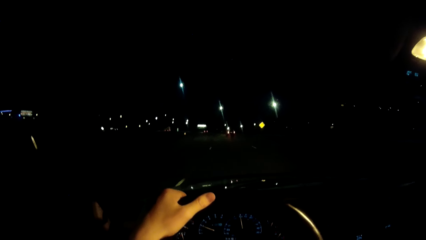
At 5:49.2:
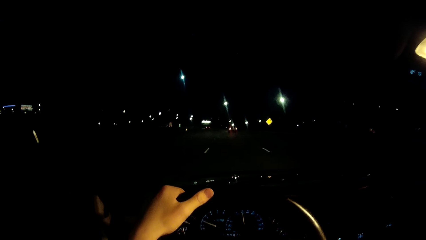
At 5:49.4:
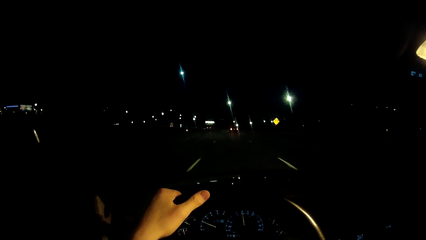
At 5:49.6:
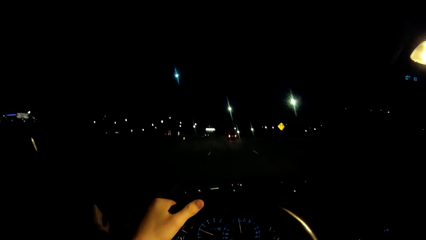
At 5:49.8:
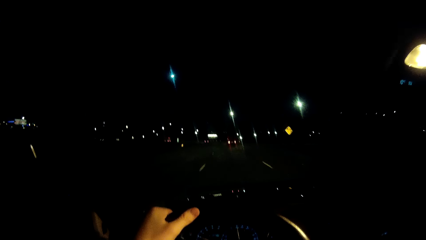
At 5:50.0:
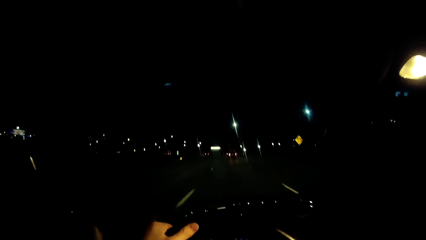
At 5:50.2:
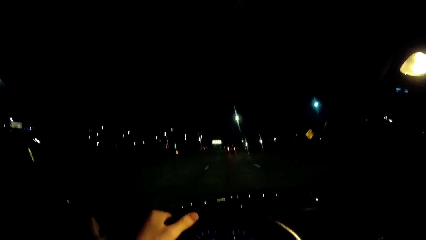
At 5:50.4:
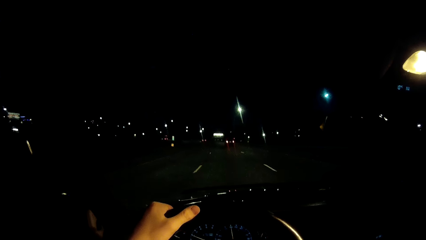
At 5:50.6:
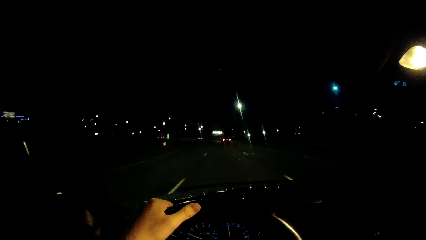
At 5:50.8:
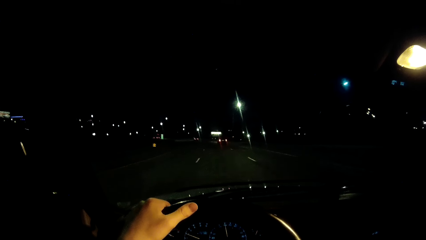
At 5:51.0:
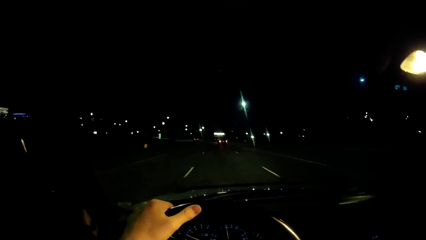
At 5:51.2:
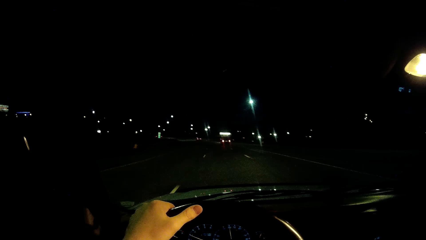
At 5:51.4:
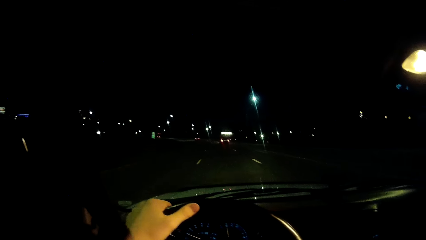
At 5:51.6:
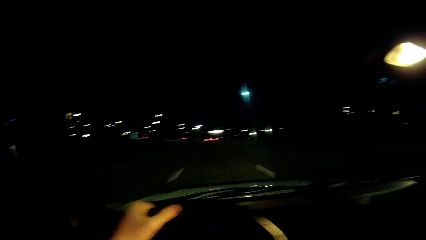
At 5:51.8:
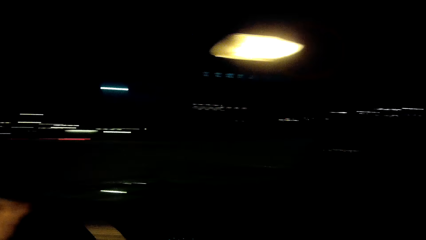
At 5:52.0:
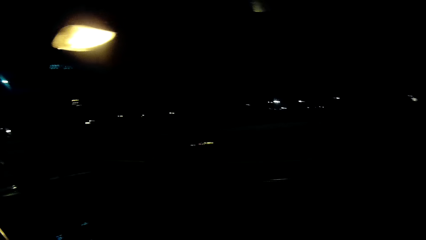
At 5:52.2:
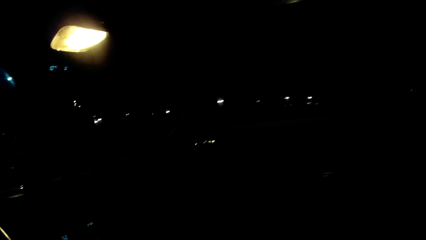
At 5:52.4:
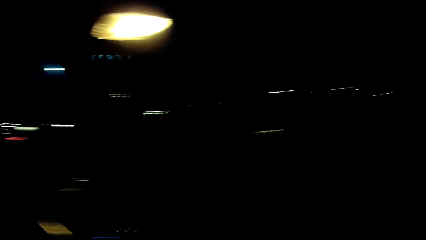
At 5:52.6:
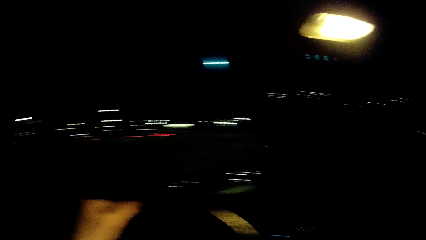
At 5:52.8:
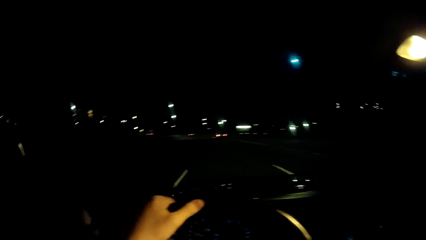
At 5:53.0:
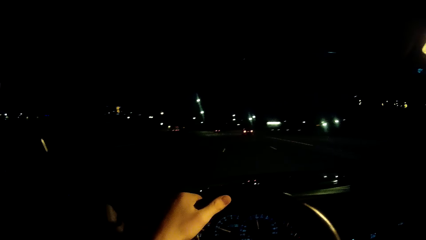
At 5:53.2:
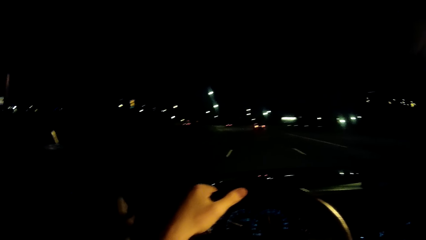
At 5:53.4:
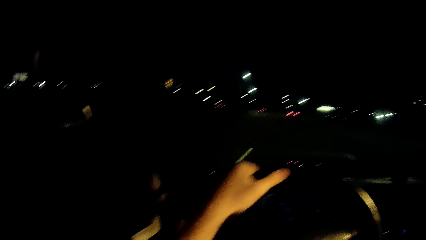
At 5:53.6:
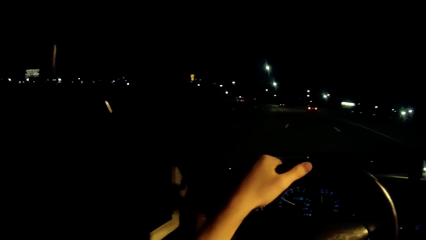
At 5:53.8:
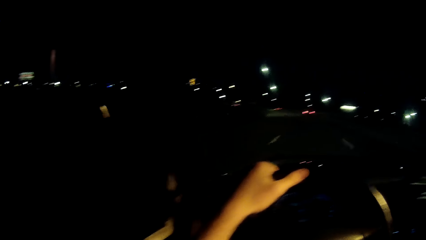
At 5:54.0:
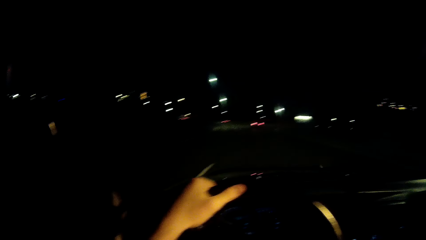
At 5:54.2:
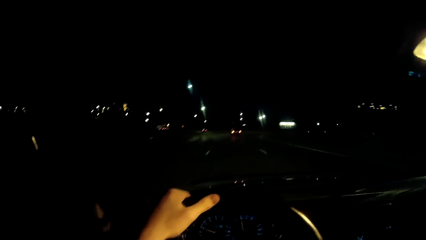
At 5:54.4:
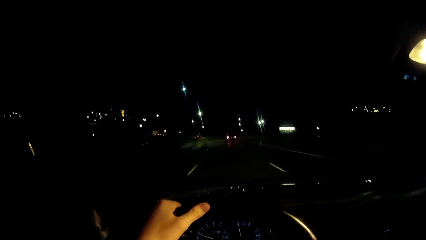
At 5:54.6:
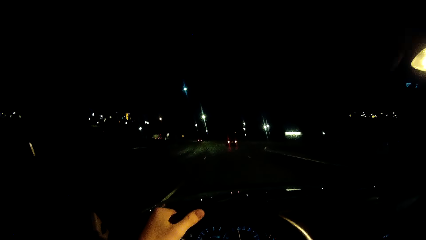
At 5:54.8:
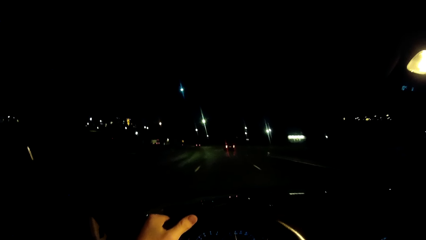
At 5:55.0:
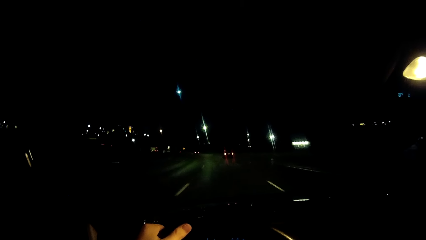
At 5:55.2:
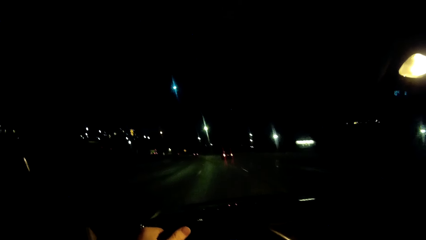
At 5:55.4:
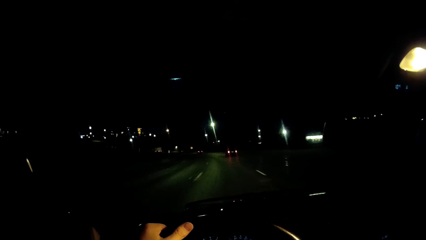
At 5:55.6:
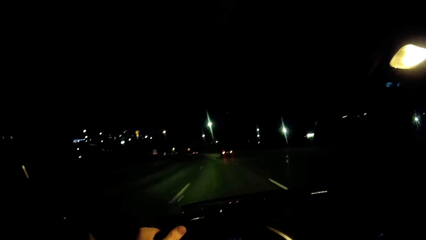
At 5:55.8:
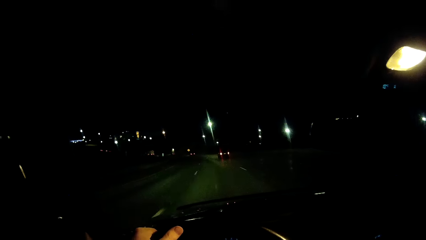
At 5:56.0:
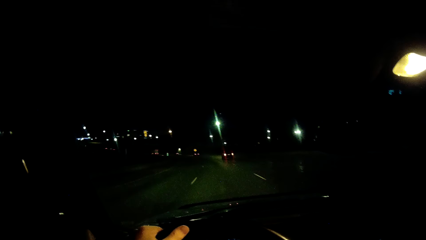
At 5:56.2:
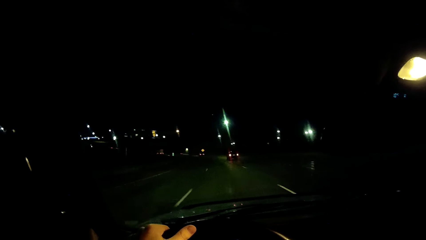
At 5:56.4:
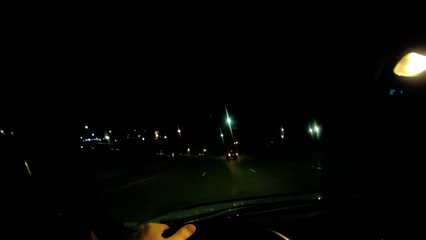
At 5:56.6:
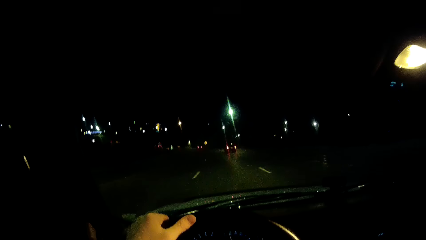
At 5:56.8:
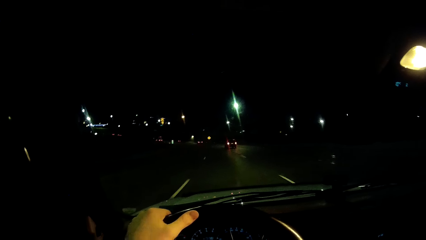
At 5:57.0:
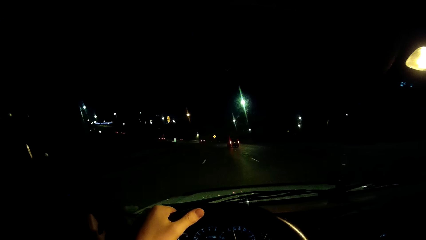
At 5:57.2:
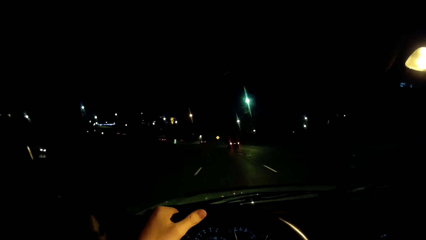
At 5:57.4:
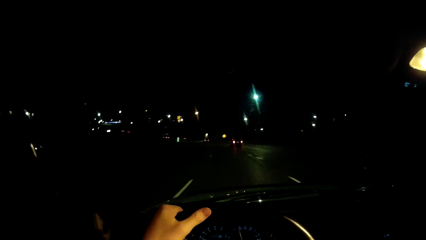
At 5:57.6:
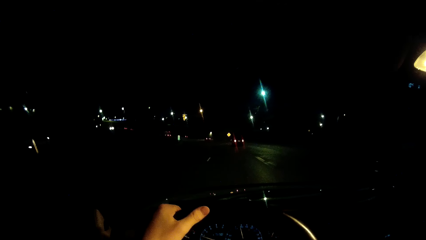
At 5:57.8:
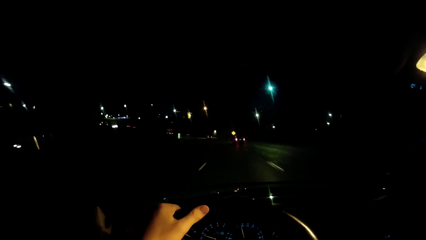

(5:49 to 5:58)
The camera wearer looks aside. They drive a car.

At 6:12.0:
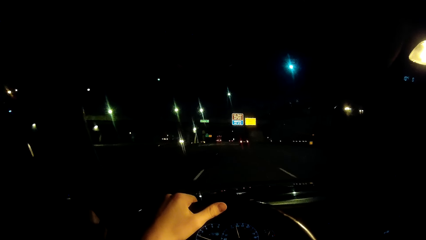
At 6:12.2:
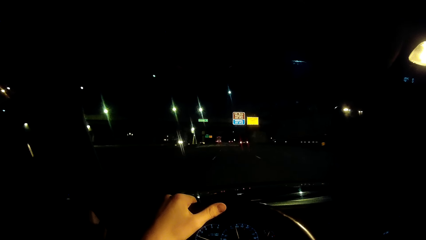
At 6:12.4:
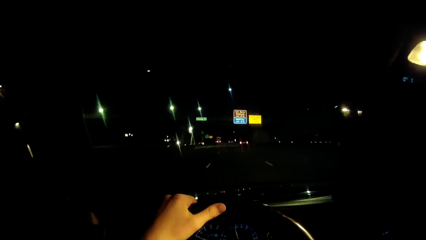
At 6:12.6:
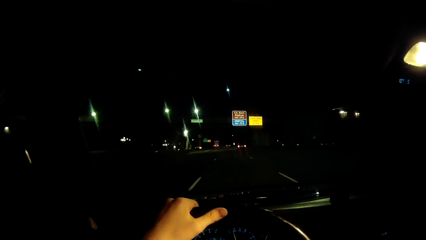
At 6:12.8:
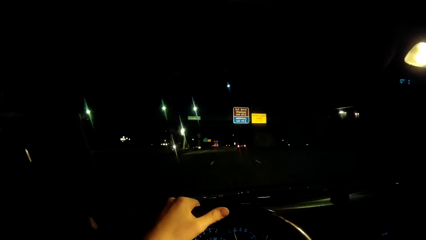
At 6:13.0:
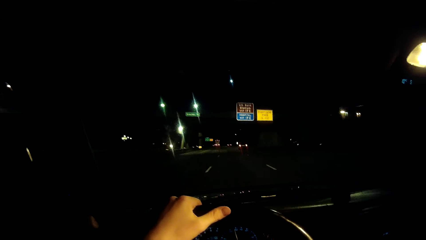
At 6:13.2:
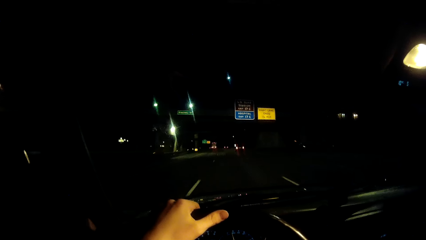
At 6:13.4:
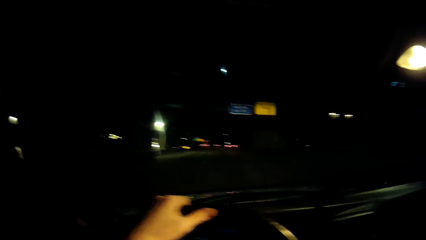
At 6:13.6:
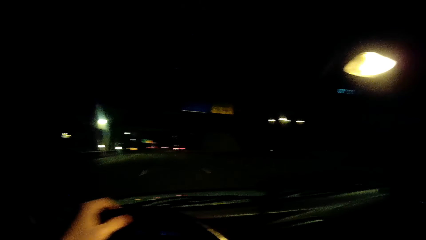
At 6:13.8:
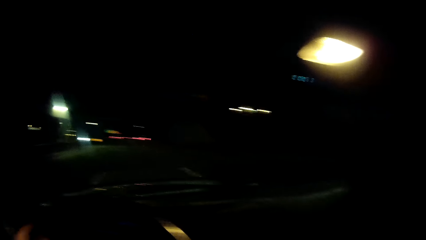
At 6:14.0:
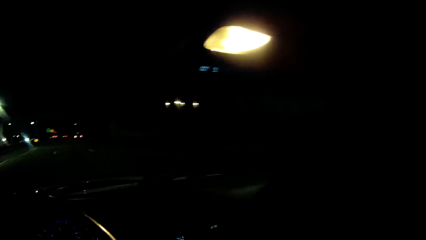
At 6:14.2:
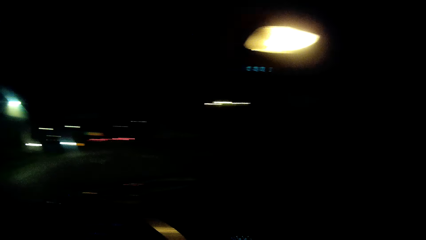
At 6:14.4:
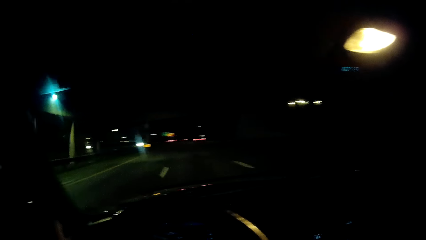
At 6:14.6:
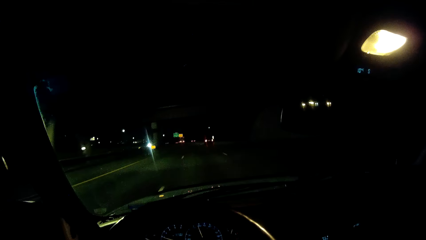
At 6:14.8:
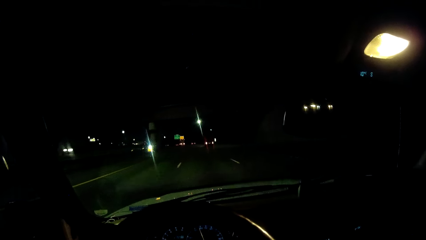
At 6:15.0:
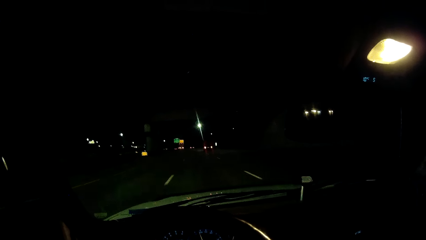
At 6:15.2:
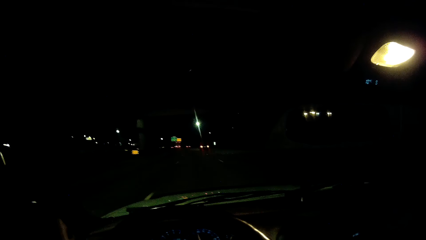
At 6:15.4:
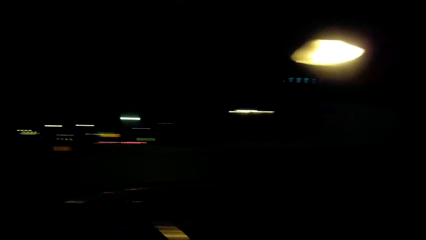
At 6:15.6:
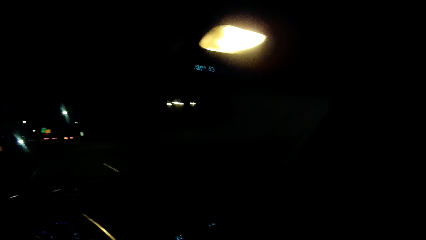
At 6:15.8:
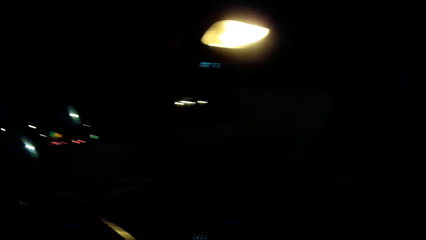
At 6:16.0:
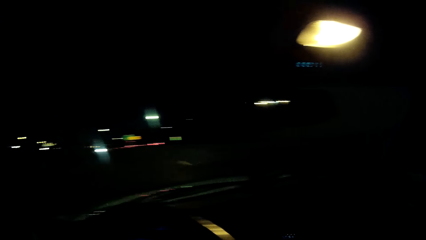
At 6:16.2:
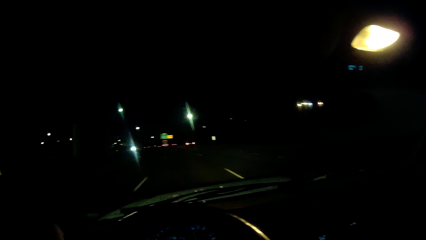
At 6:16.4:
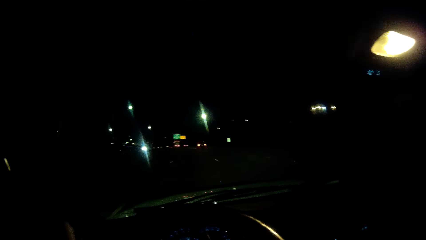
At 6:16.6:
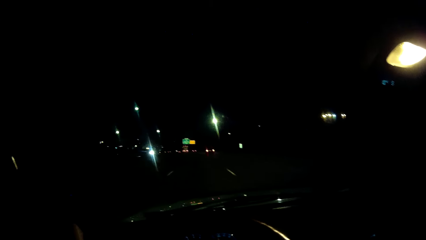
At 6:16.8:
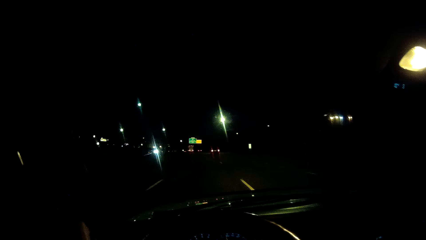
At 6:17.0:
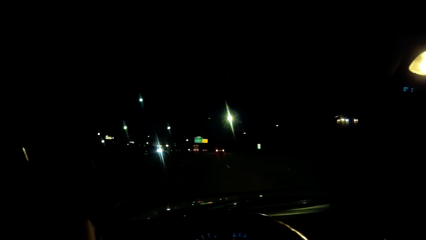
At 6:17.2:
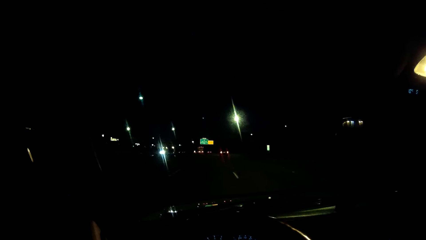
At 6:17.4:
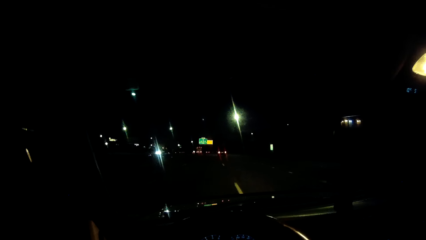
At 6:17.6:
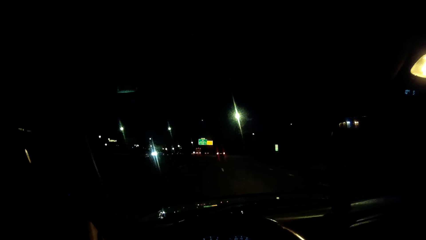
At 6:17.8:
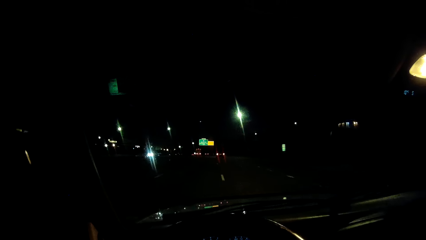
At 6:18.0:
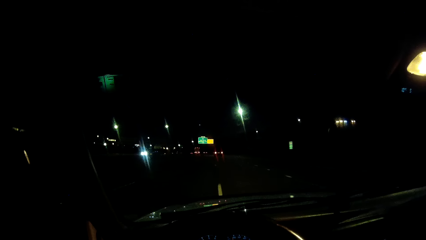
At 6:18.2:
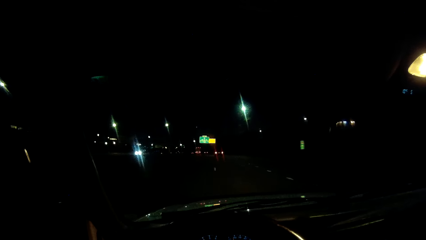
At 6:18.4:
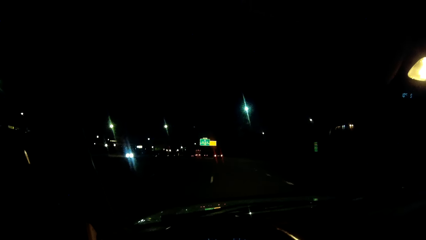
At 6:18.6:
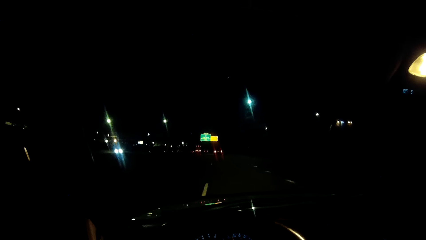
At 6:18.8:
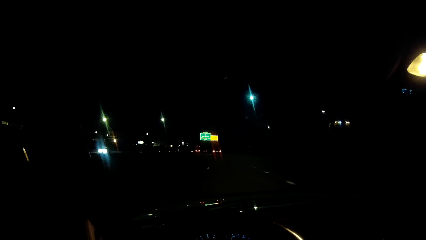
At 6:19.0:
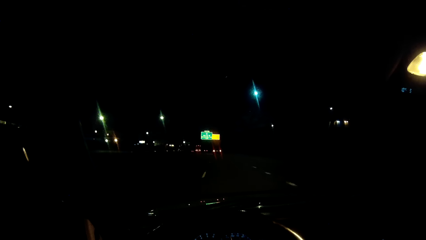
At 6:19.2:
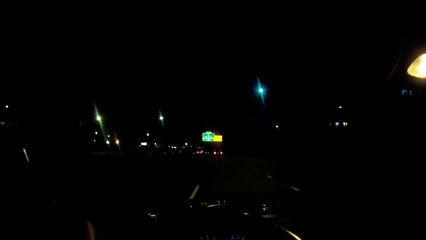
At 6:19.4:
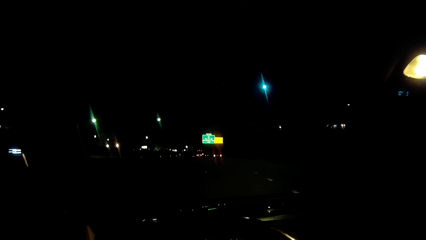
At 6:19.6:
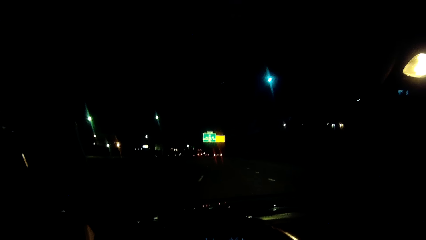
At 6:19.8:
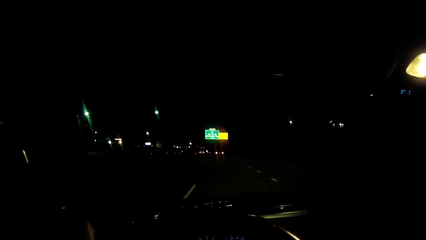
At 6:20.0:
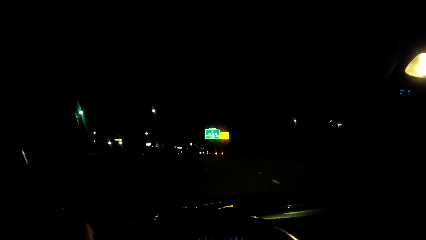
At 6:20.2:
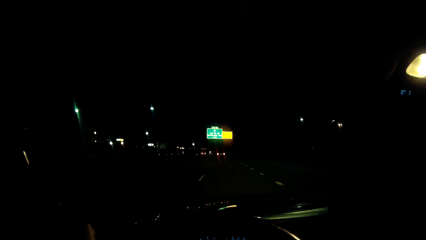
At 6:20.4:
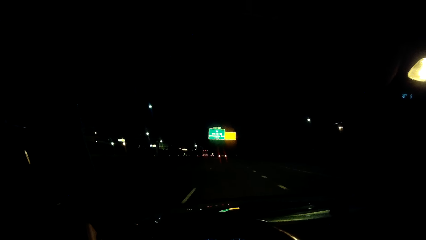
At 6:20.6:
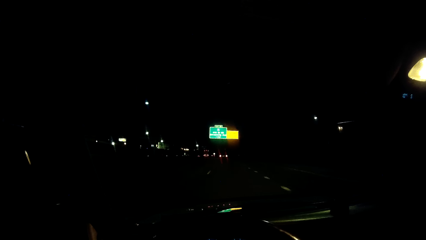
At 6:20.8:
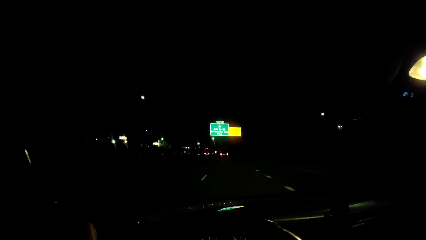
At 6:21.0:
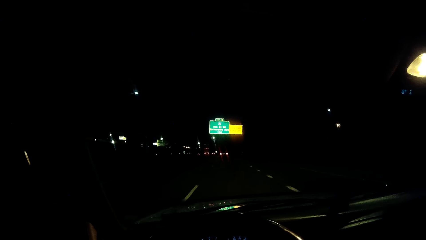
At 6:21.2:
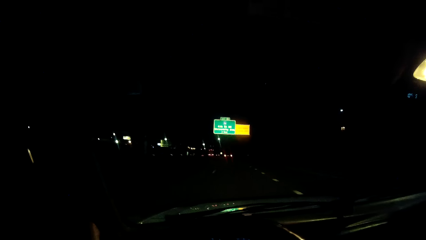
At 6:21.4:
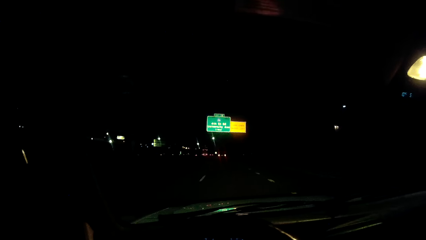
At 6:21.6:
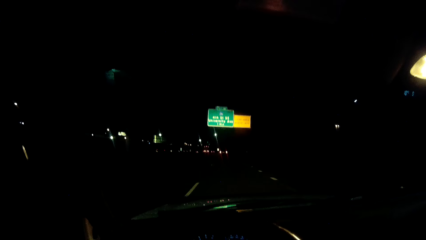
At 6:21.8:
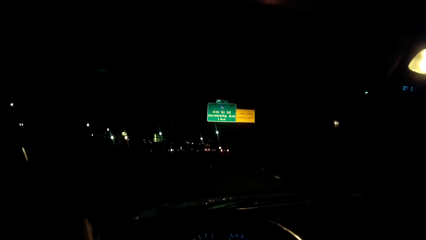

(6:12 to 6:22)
The camera wearer turns the steering wheel with the left hand. They drive a car.
